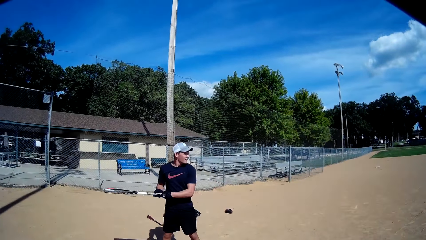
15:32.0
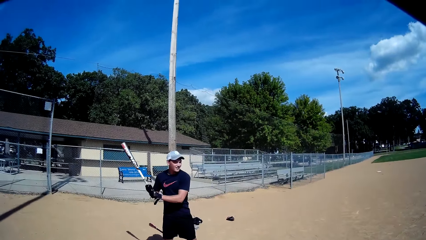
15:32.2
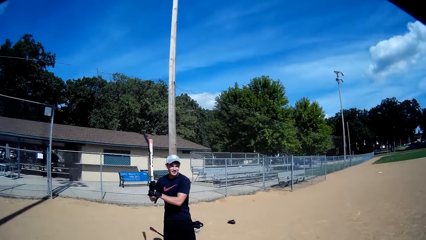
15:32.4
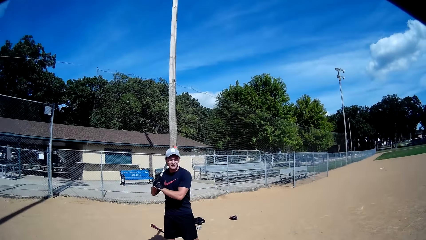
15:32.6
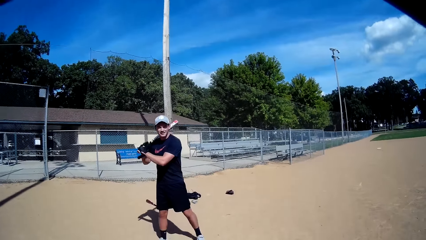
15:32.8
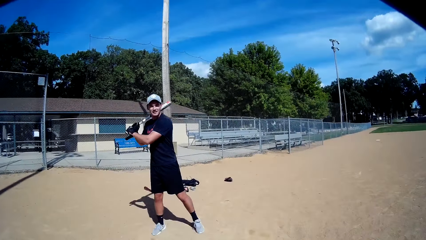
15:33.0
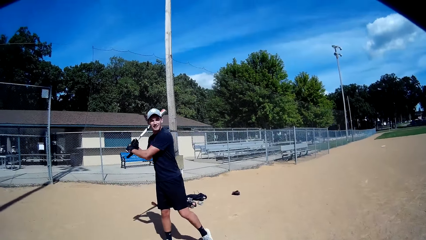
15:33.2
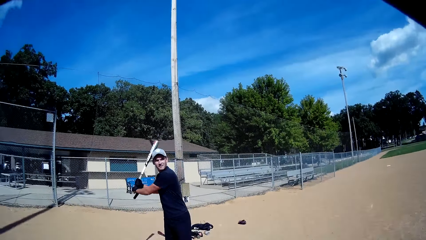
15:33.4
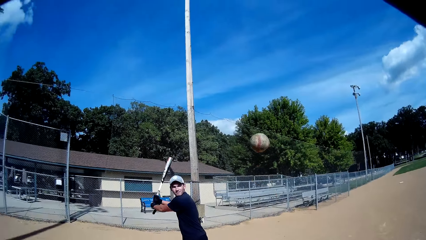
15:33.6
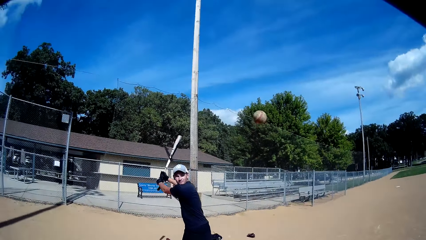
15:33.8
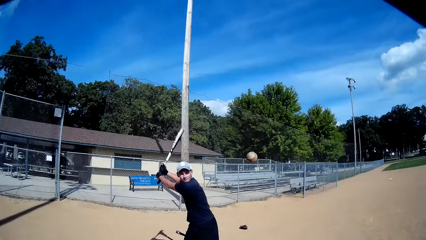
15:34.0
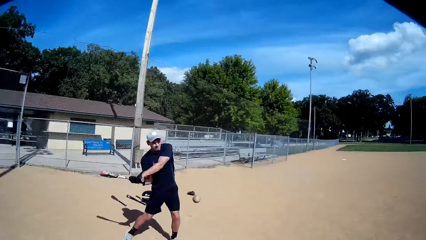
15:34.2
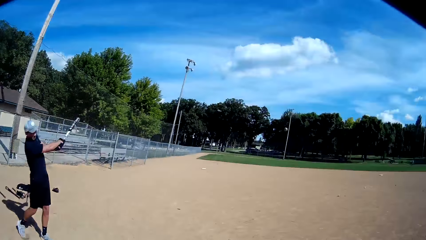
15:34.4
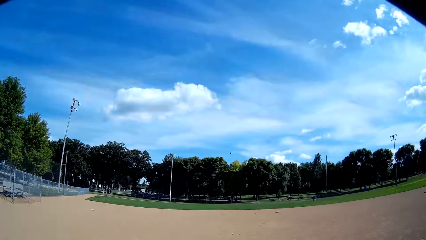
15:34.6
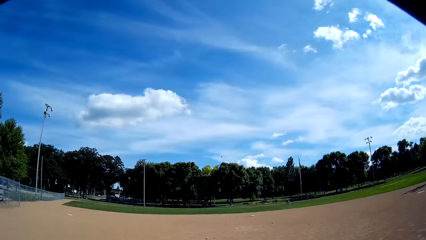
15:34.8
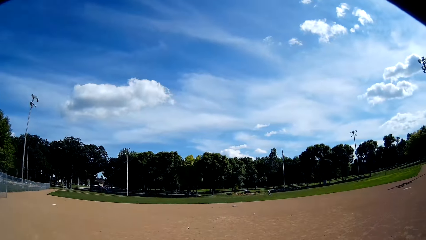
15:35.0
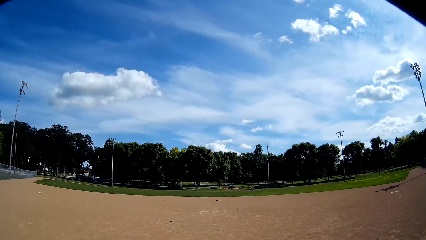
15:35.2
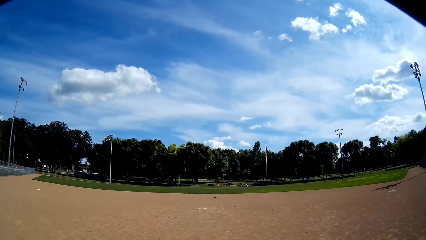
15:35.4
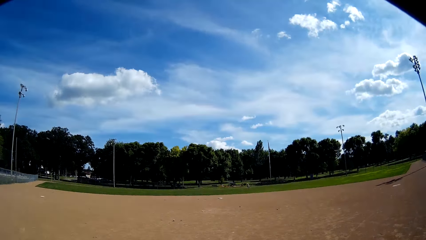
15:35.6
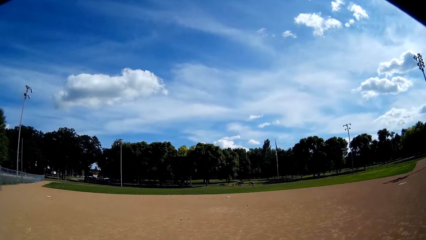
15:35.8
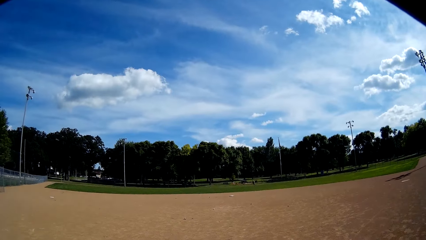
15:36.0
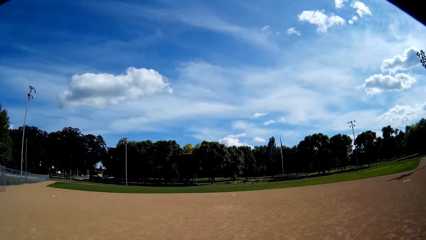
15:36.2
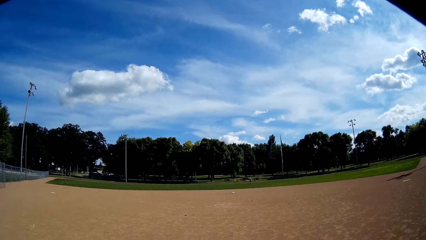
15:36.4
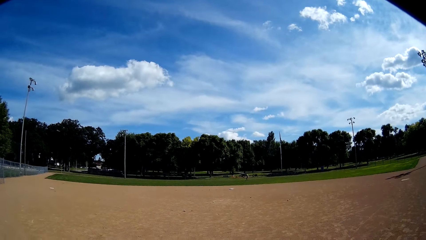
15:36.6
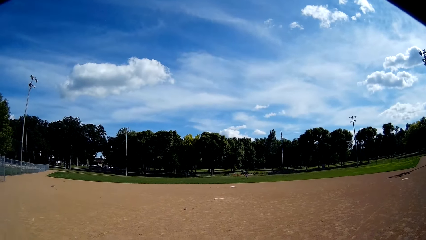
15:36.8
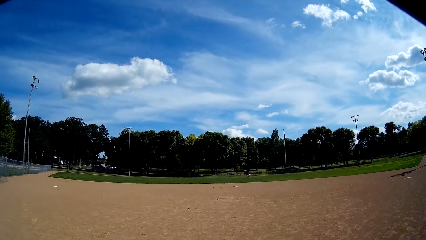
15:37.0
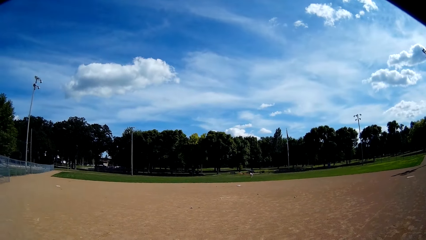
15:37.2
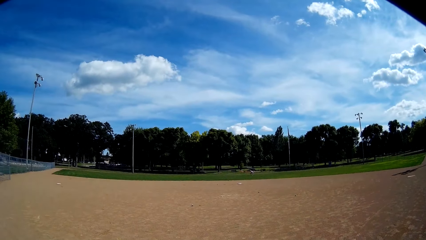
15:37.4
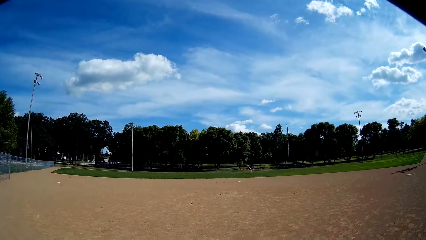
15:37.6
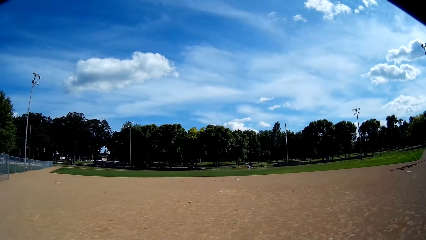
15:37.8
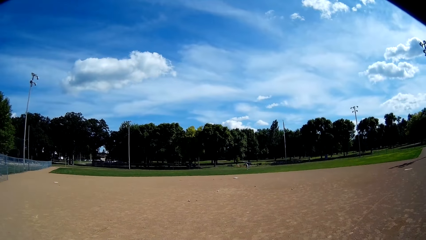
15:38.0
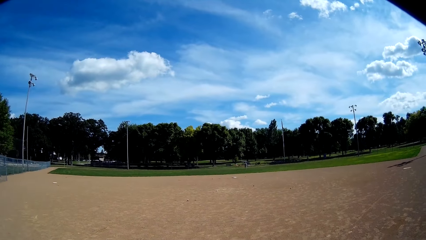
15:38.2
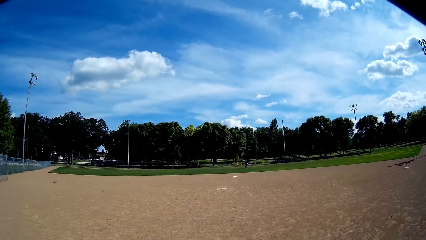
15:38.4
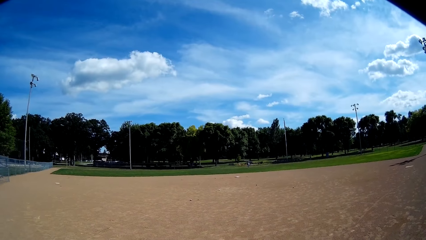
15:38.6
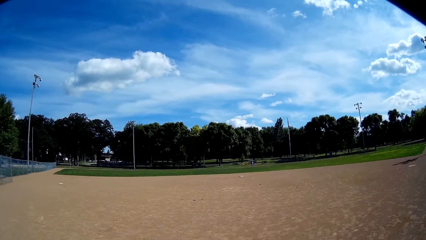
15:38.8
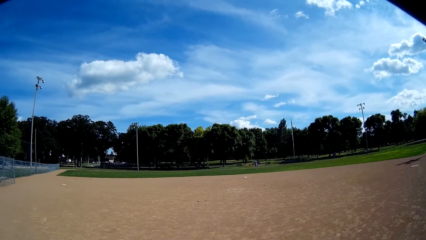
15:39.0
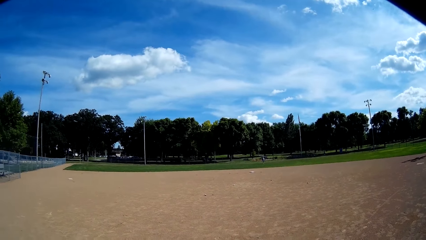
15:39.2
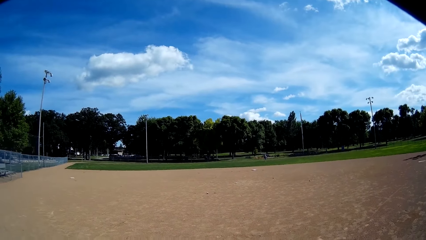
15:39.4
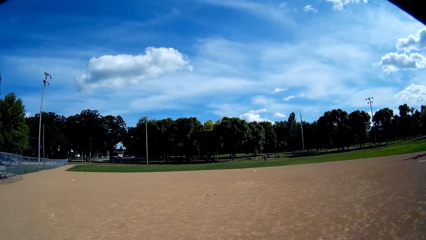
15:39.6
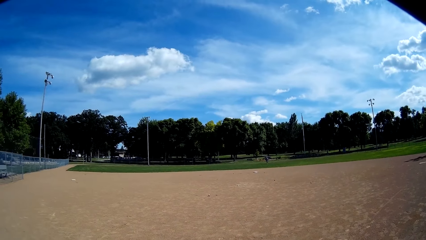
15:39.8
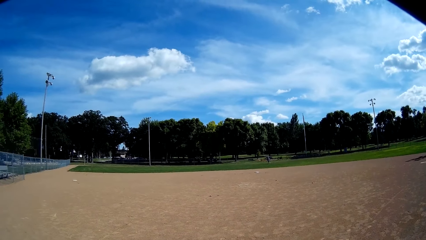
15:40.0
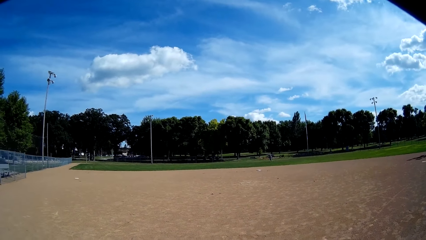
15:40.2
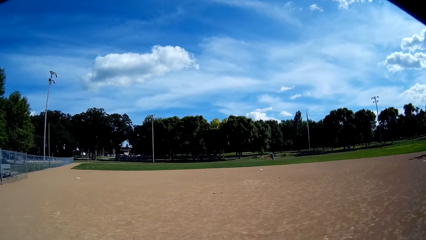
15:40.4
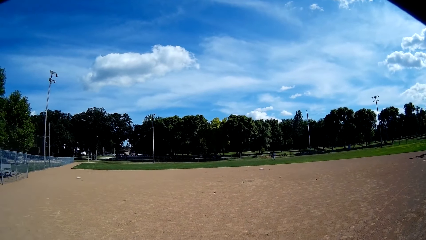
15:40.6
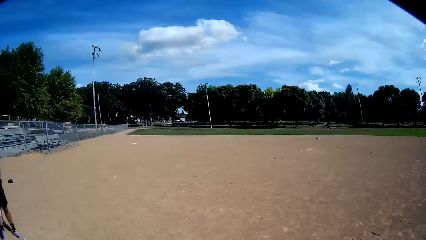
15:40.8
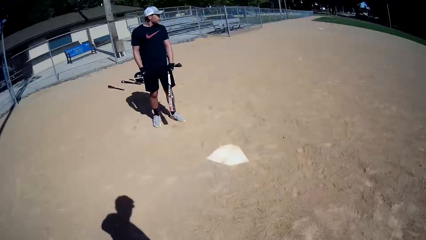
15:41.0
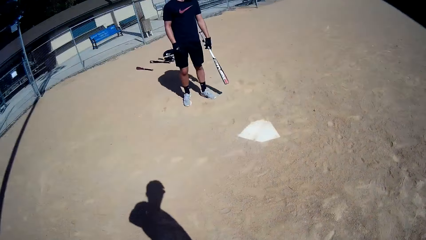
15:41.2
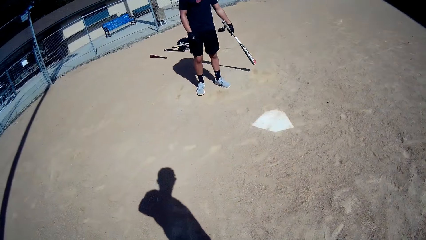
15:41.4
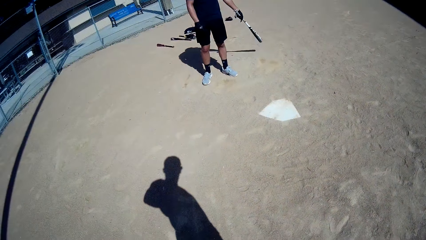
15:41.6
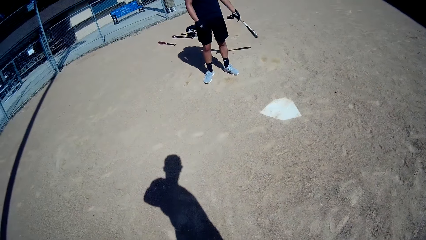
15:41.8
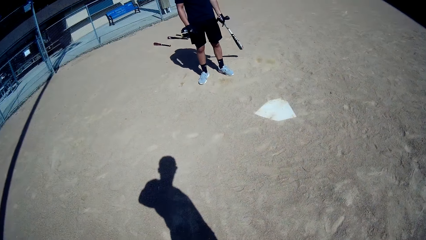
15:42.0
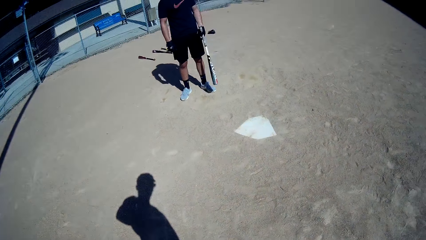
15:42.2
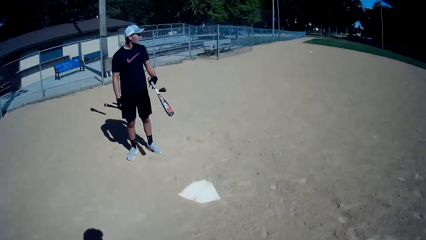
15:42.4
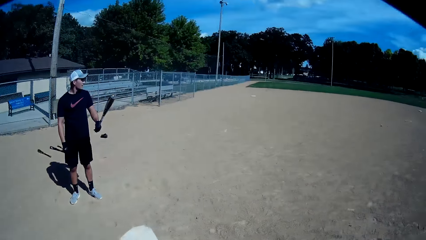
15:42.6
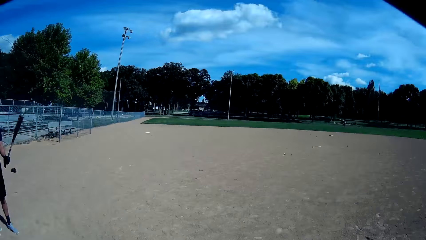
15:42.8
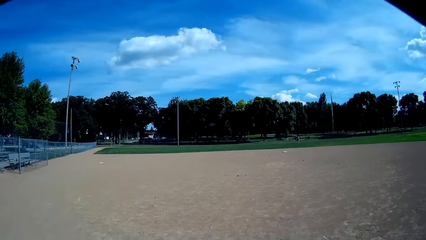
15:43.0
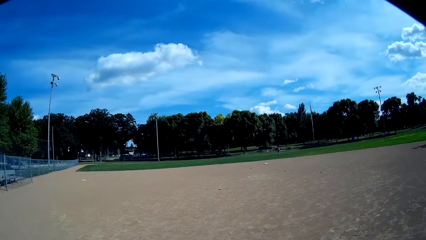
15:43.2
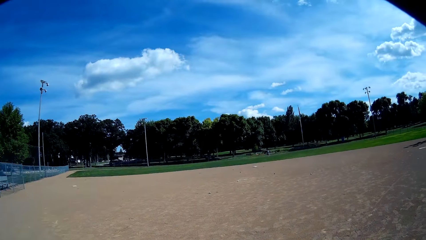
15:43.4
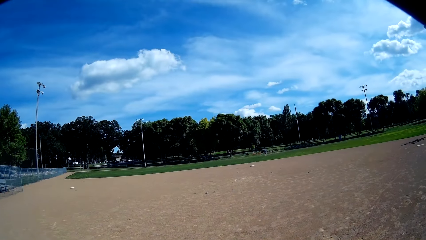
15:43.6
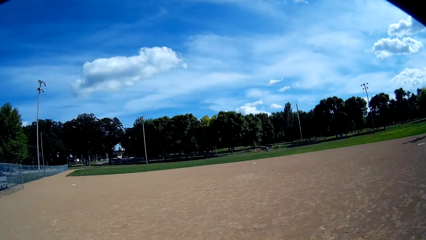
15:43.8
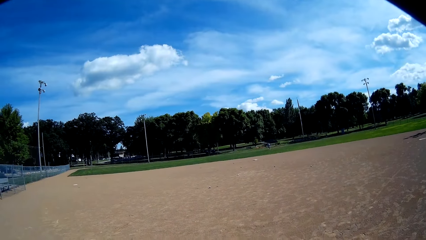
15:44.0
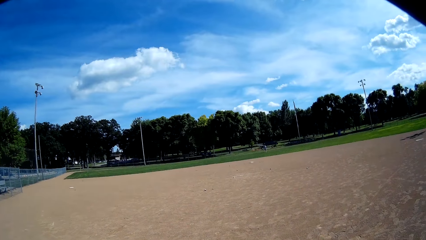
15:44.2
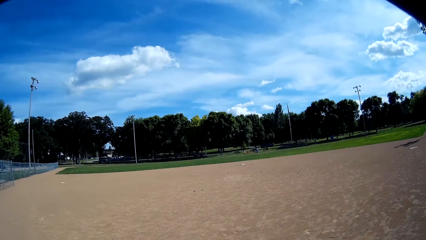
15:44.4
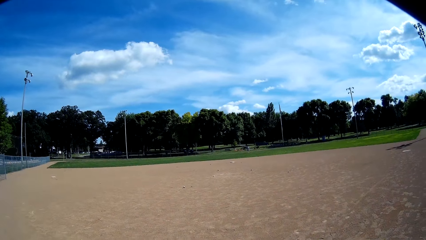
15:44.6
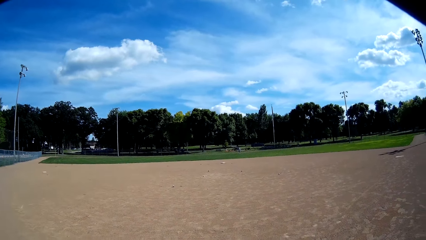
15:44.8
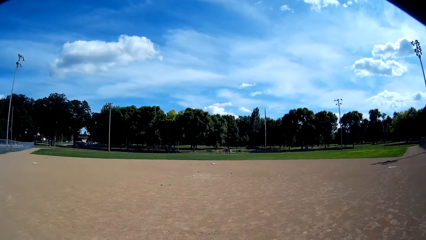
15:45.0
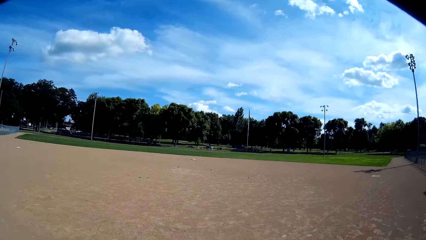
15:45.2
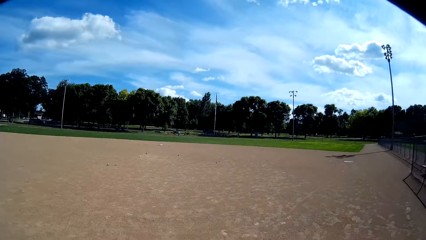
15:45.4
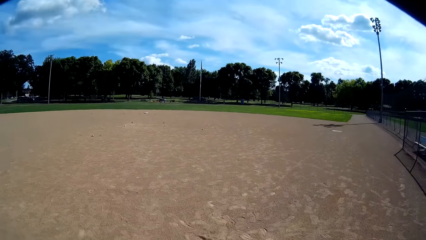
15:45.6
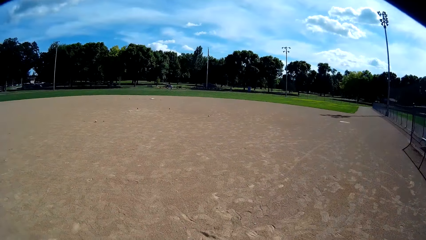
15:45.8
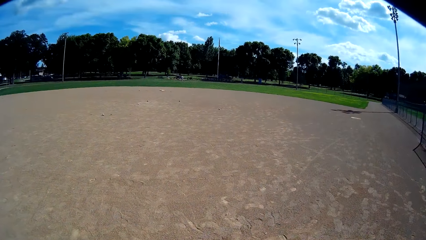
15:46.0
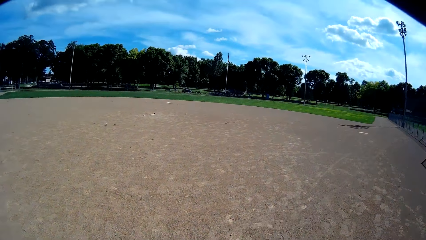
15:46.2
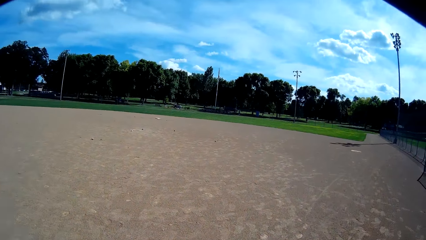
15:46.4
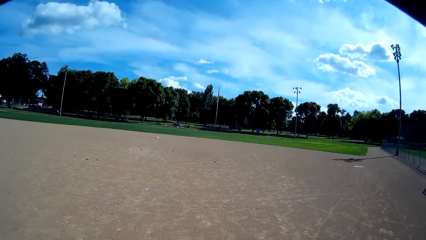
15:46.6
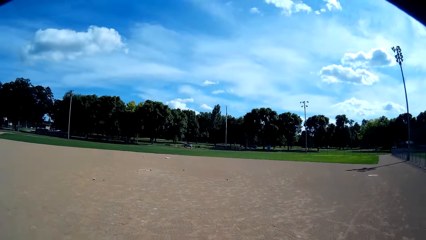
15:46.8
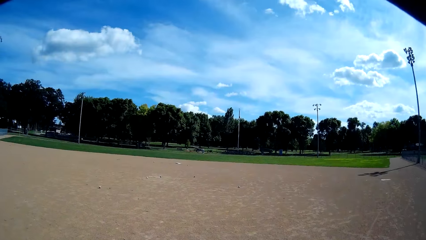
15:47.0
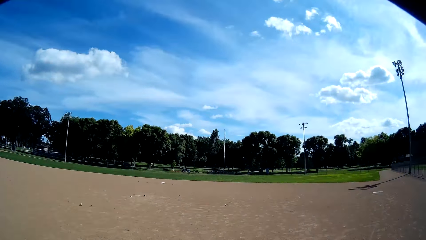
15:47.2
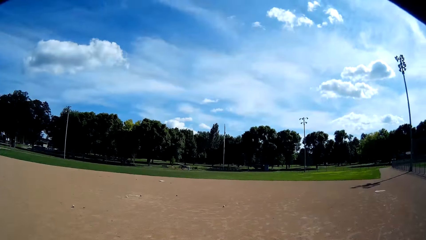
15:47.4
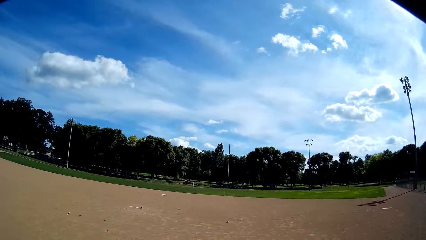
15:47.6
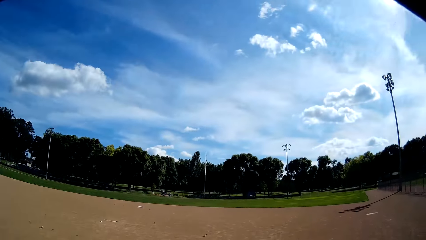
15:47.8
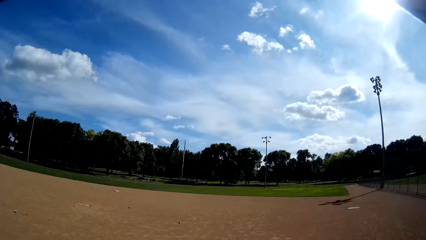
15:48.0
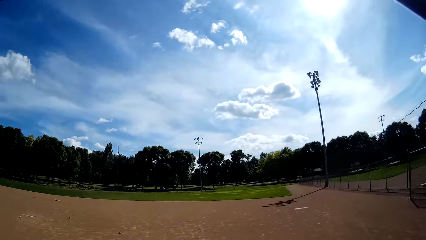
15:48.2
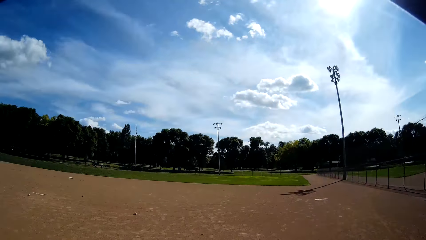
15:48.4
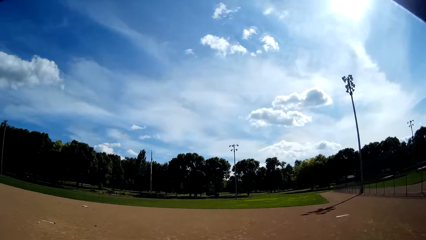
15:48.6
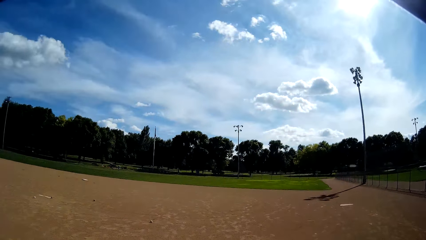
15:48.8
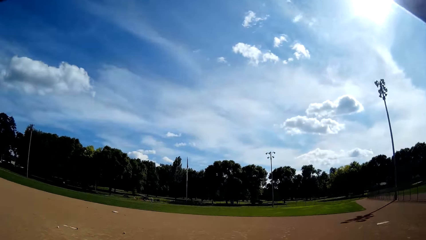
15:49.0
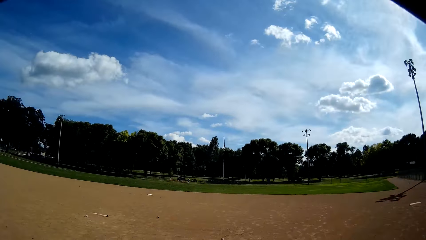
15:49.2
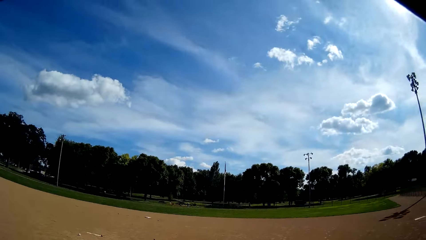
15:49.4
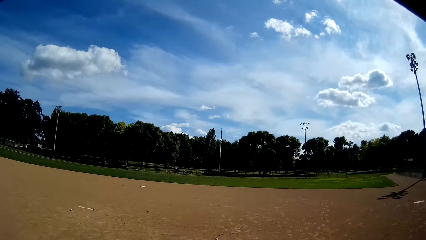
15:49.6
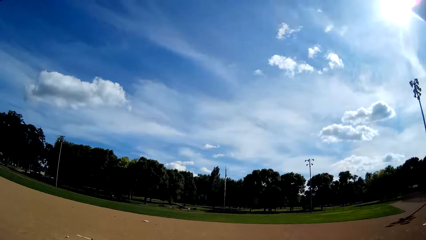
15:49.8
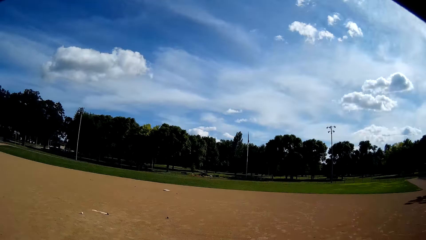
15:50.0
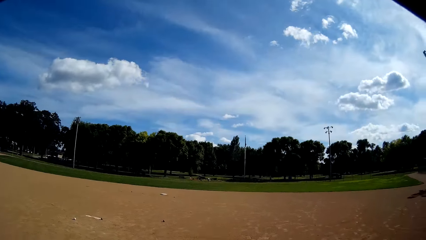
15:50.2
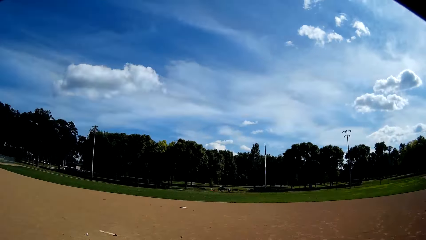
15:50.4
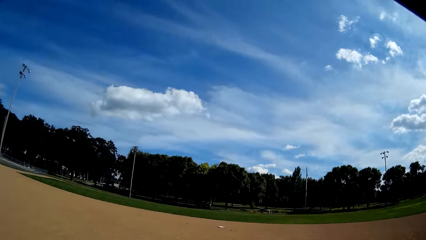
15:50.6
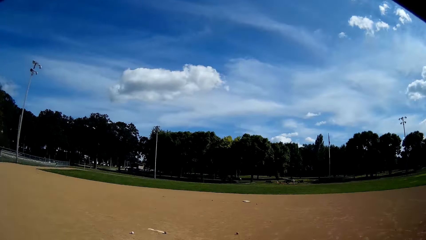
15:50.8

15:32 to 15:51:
The man holds the baseball bat with hands. The camera wearer throws another baseball to the man. The man hits the baseball. The camera wearer looks at the baseball. They look at the man. They look at the field. They walk towards the thrown baseballs.
